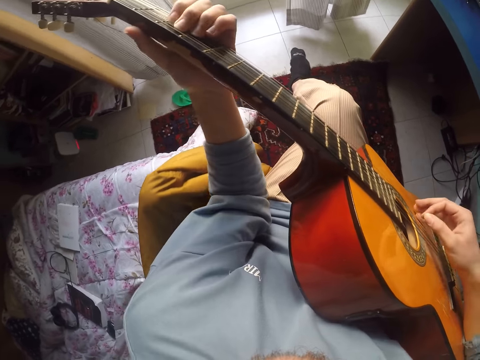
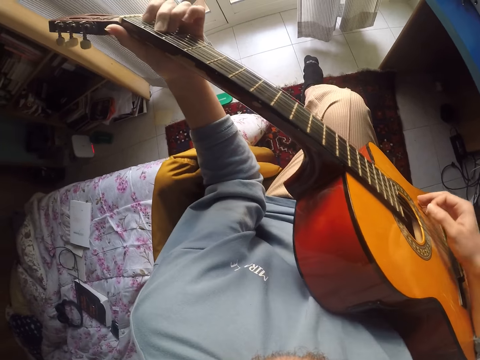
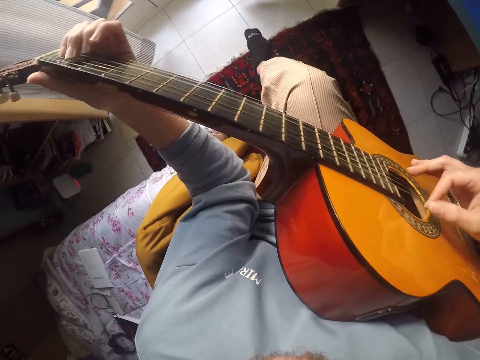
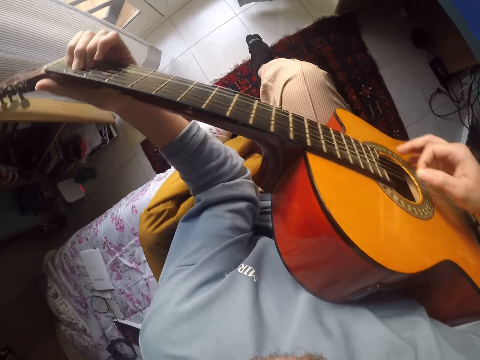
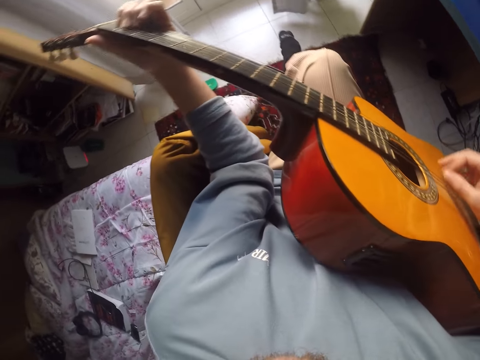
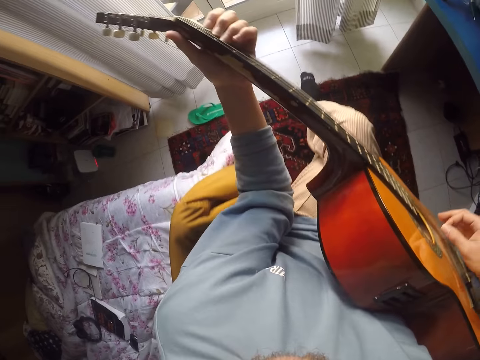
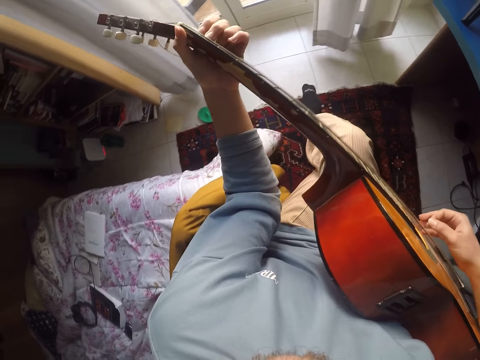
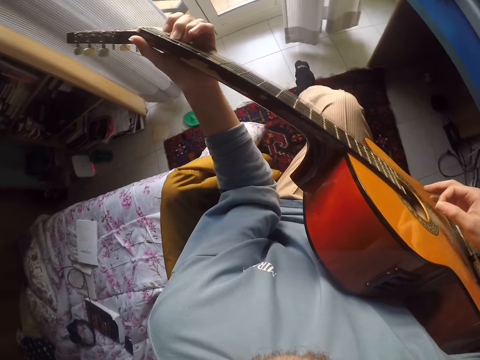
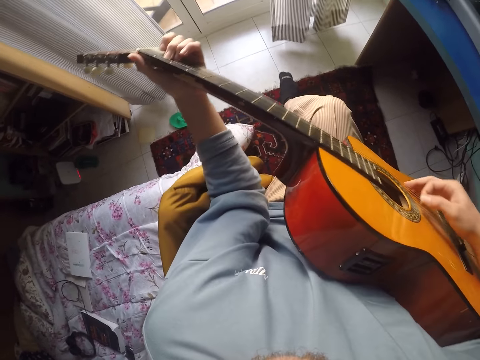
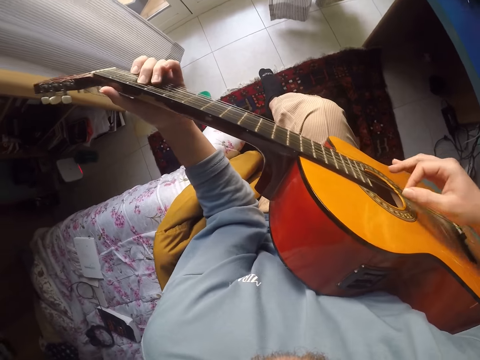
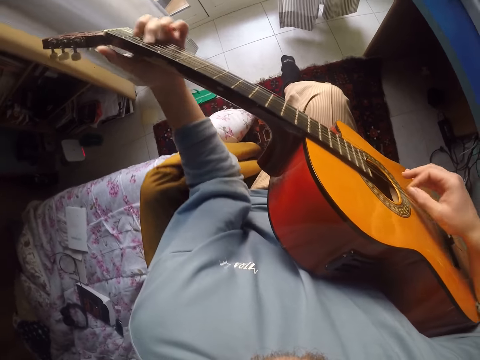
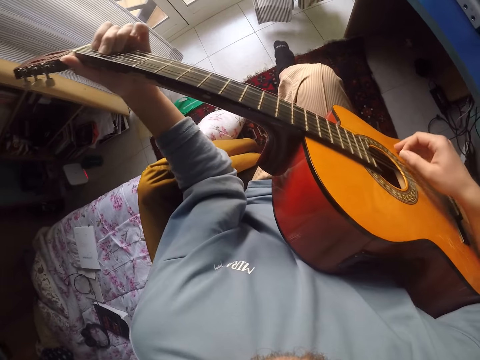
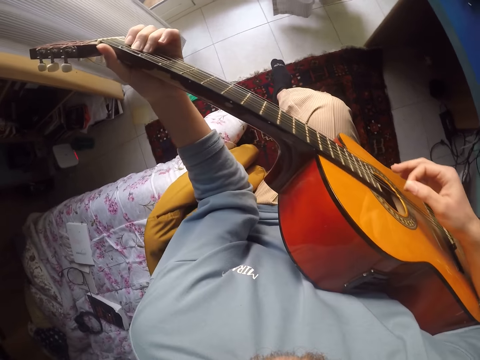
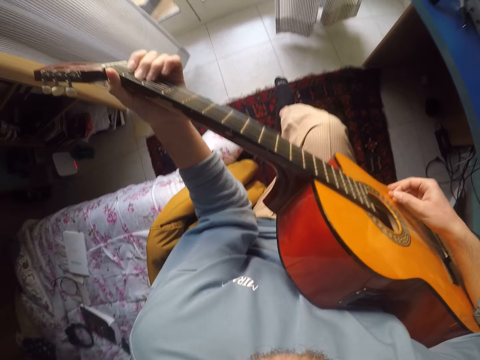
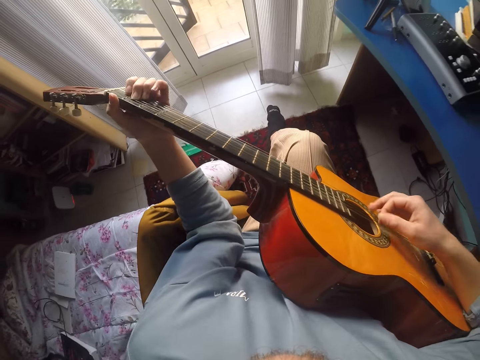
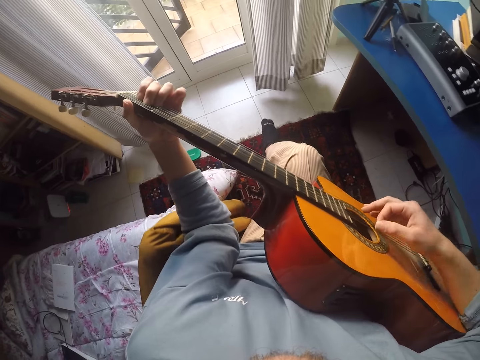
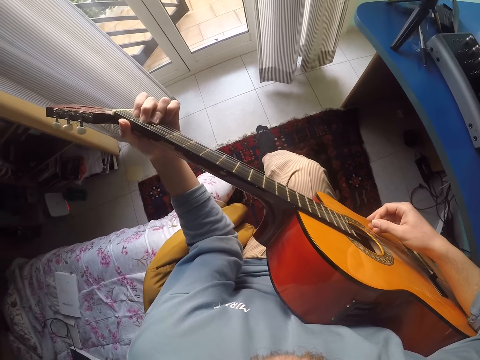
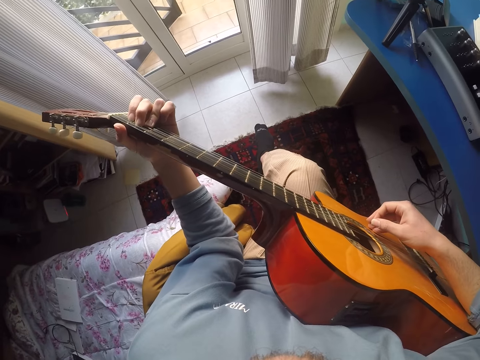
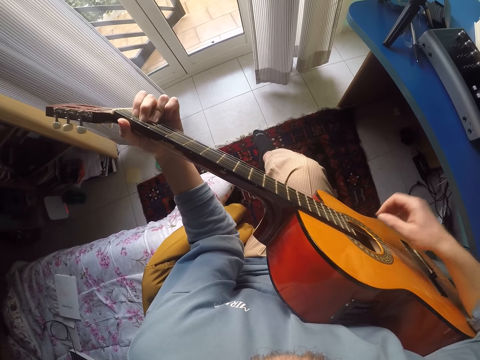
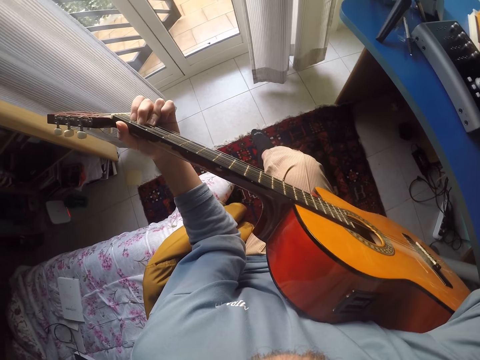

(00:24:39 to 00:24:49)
The camera wearer plays guitar. They play guitar again. They stop playing guitar. They adjust the camera.
